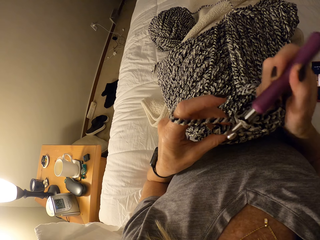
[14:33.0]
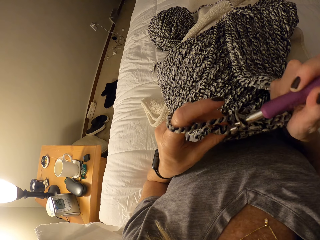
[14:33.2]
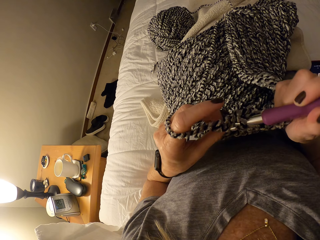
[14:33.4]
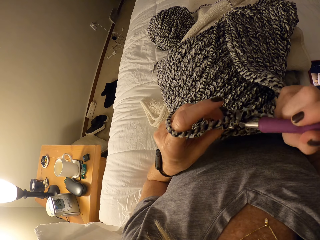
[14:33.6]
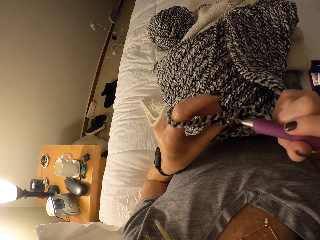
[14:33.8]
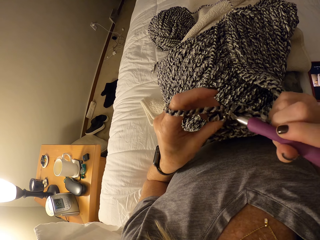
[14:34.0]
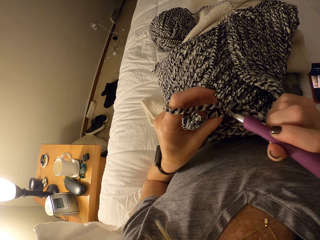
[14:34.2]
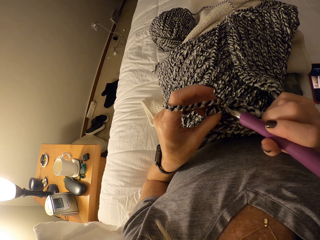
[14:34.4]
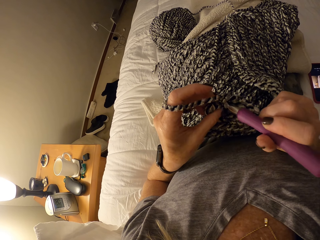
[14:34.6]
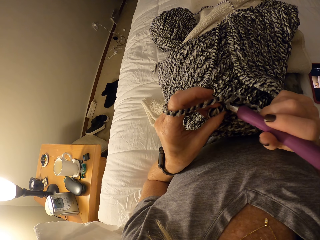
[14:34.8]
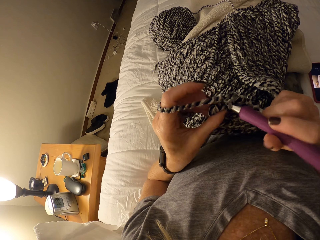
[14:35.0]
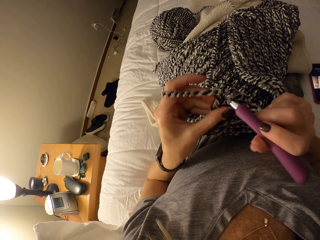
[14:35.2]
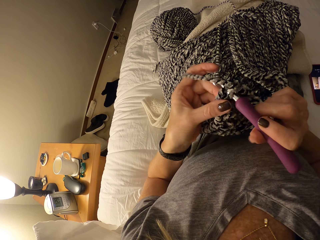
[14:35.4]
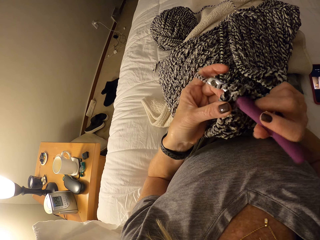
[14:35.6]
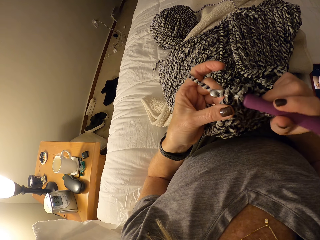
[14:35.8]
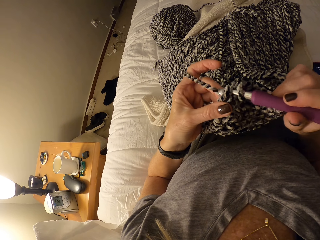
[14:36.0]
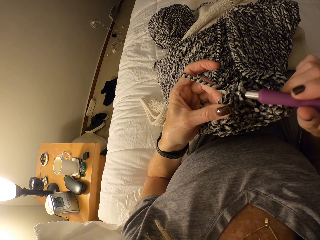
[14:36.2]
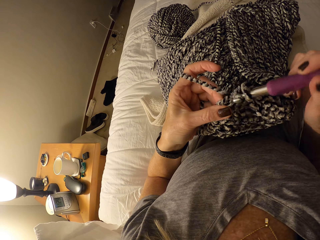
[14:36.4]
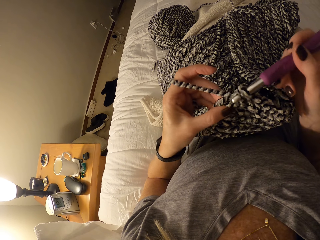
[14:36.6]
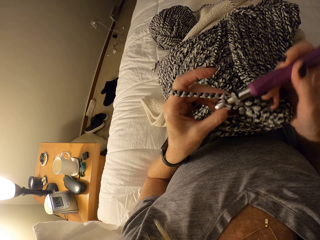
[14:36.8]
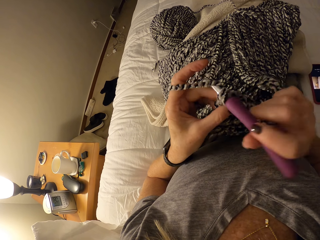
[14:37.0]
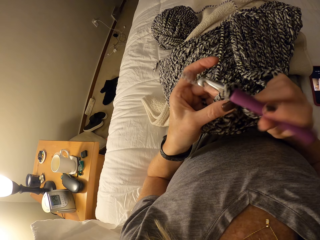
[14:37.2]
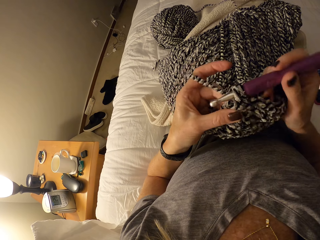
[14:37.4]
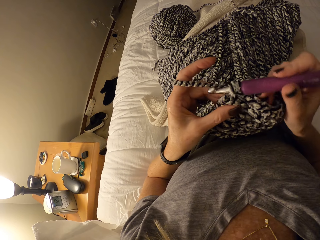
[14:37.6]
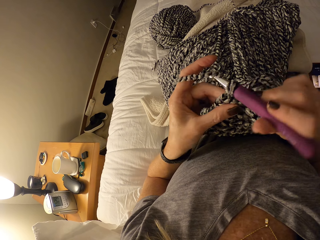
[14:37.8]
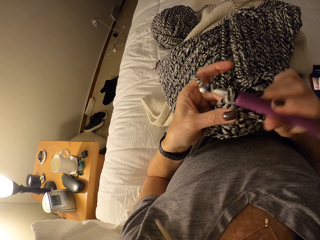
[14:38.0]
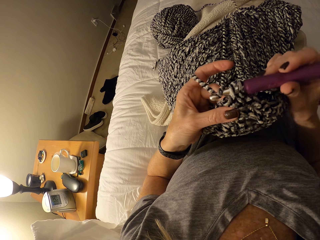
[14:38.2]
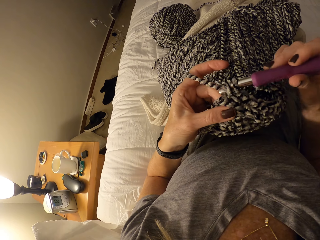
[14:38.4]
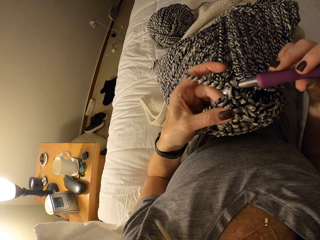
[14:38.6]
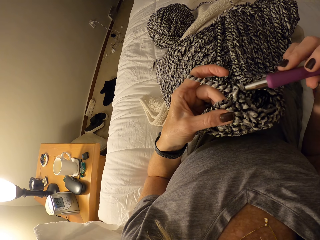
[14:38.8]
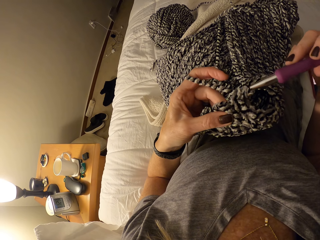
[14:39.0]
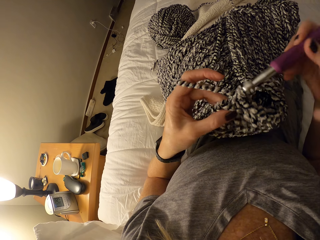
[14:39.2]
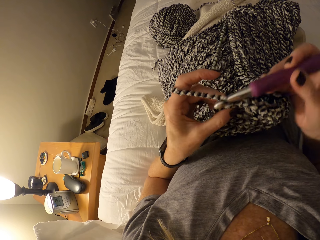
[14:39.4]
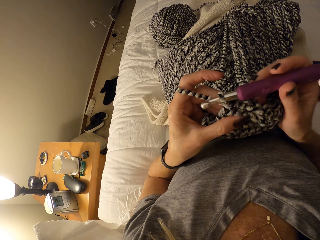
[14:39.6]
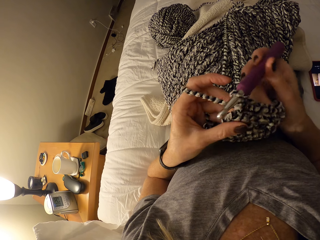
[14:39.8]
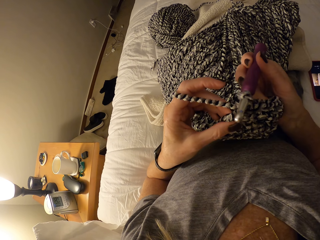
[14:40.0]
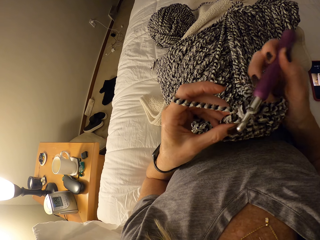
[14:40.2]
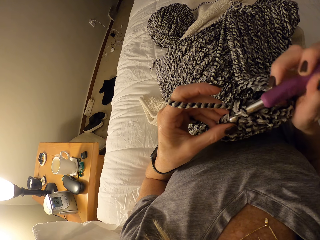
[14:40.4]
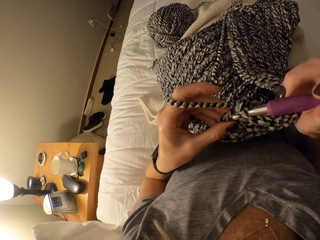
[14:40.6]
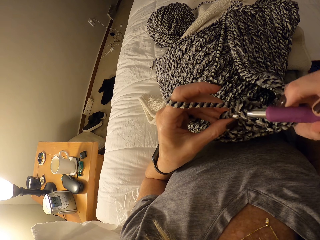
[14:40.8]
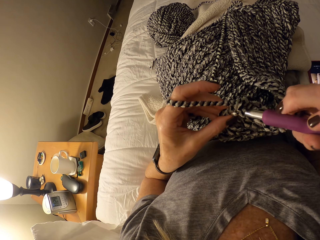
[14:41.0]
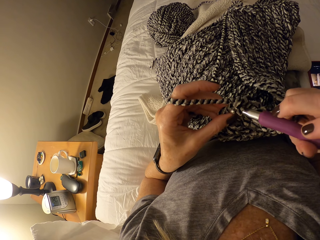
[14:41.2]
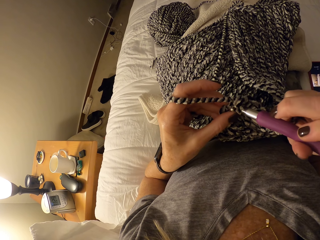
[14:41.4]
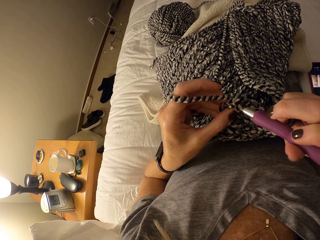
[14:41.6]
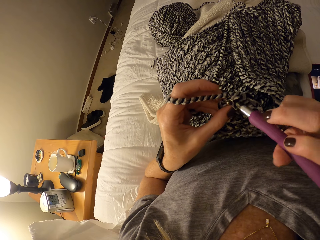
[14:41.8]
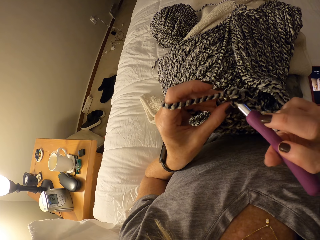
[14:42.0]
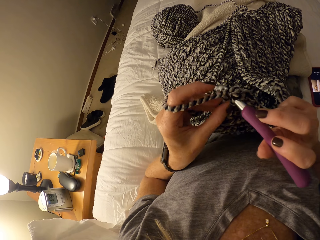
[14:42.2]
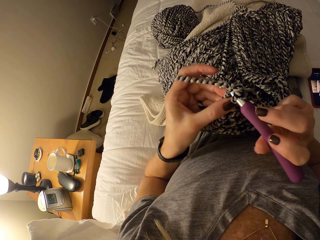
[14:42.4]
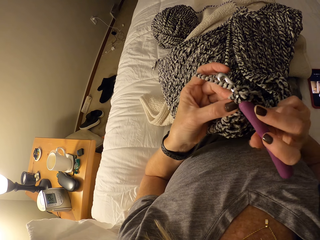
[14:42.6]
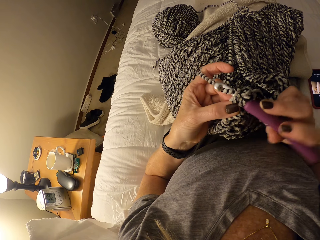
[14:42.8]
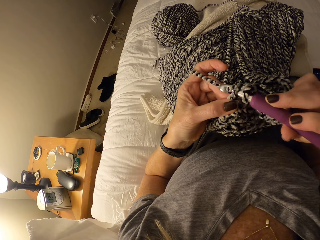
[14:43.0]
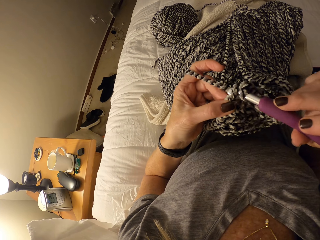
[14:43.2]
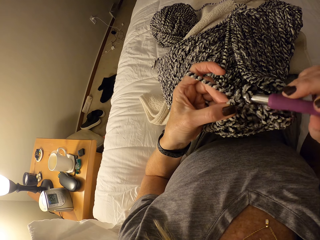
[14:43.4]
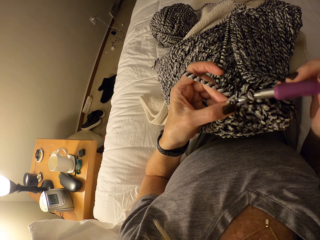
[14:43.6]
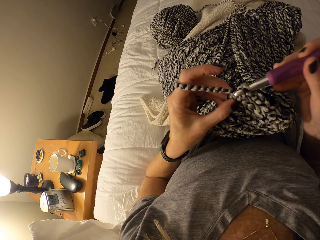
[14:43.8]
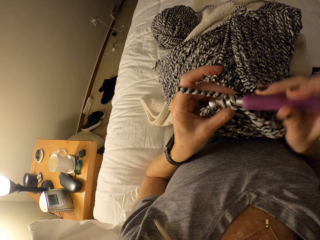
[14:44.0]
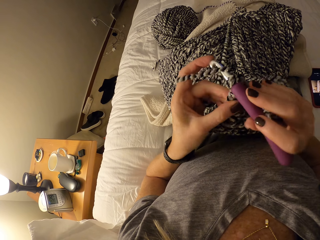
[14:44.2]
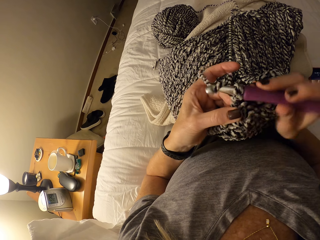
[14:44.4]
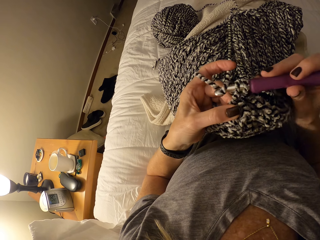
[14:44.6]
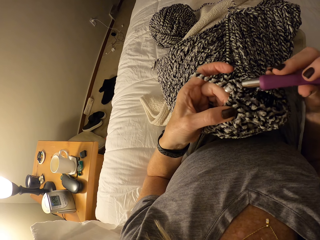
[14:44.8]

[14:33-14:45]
The camera wearer crochets the textile using the crochet hook.

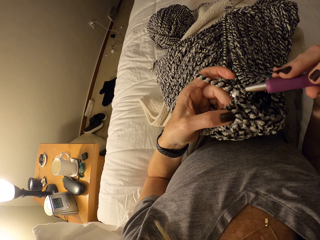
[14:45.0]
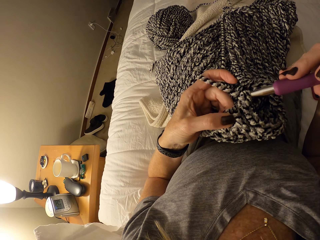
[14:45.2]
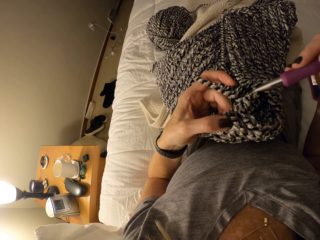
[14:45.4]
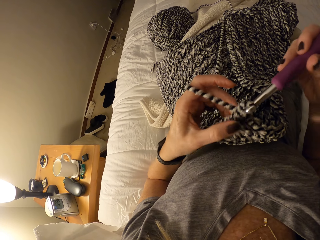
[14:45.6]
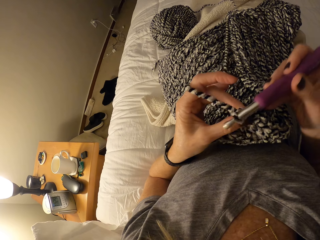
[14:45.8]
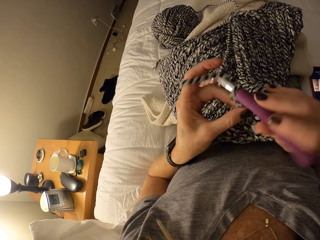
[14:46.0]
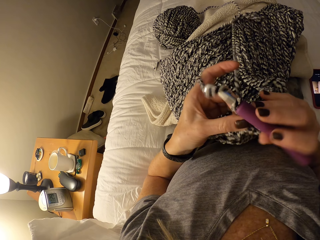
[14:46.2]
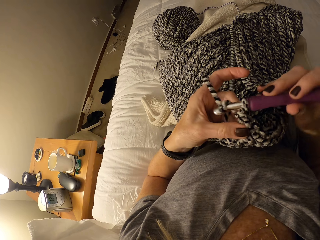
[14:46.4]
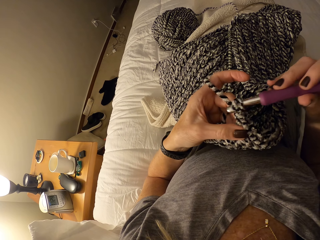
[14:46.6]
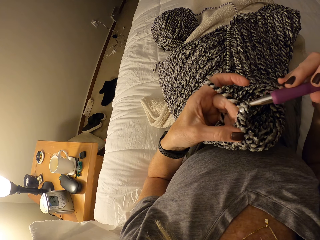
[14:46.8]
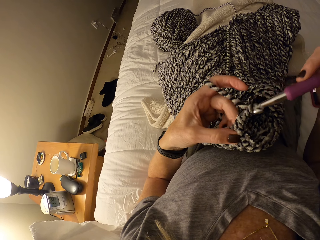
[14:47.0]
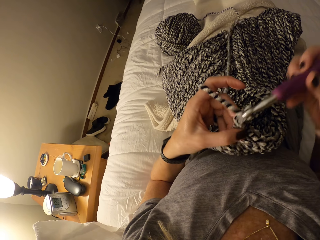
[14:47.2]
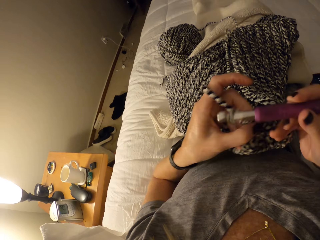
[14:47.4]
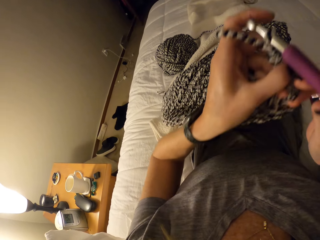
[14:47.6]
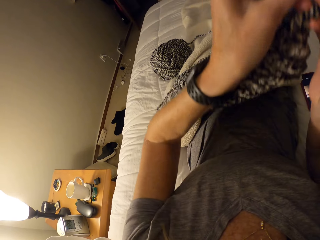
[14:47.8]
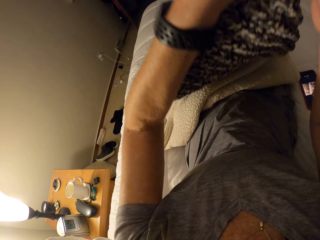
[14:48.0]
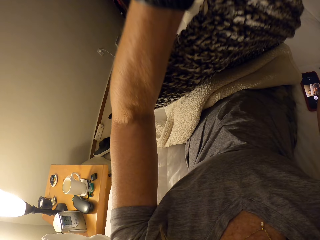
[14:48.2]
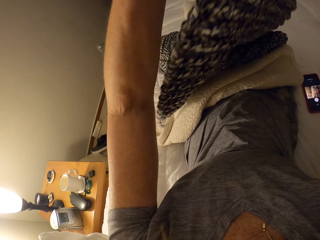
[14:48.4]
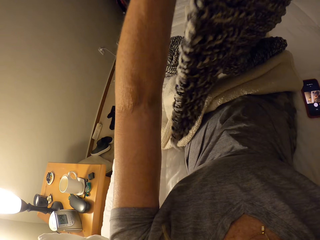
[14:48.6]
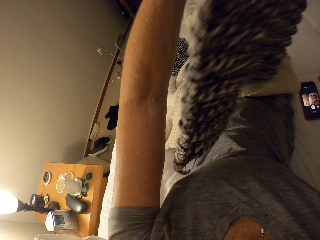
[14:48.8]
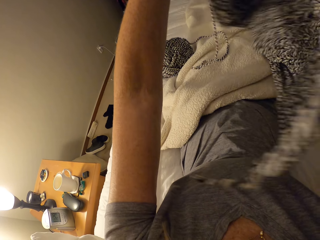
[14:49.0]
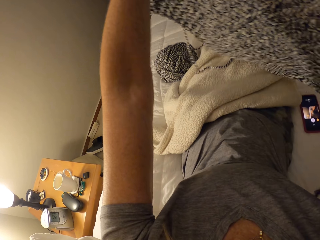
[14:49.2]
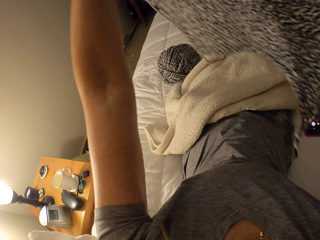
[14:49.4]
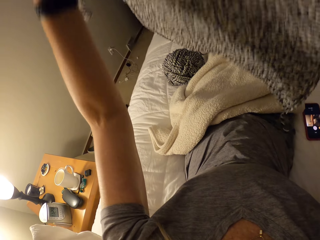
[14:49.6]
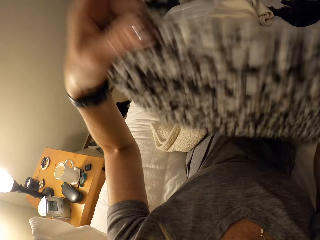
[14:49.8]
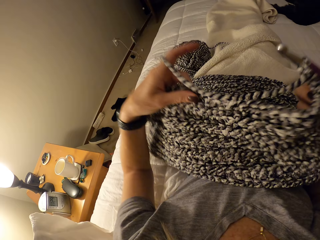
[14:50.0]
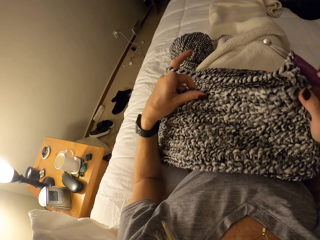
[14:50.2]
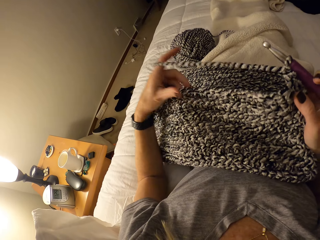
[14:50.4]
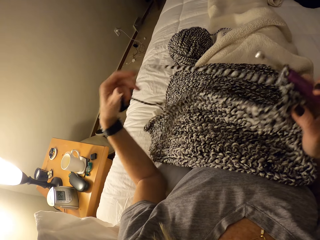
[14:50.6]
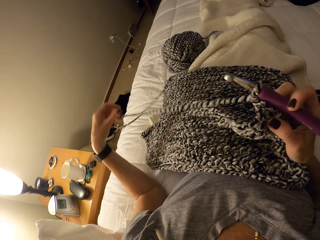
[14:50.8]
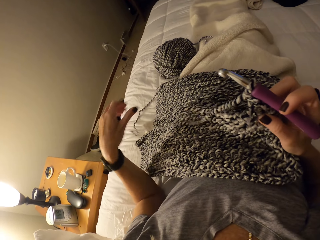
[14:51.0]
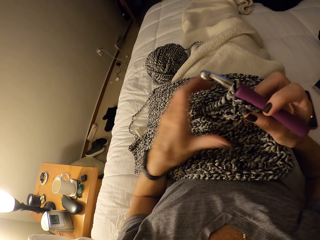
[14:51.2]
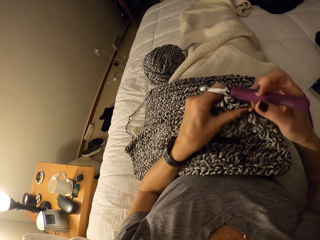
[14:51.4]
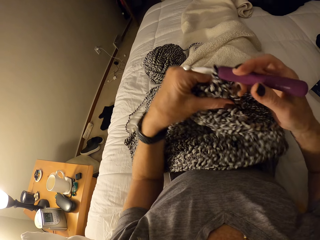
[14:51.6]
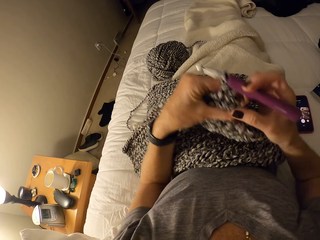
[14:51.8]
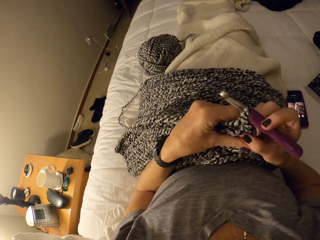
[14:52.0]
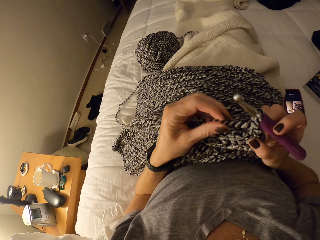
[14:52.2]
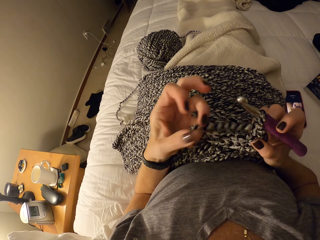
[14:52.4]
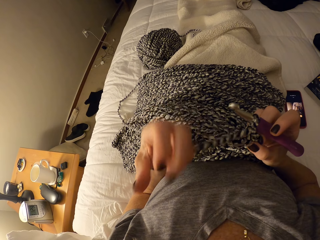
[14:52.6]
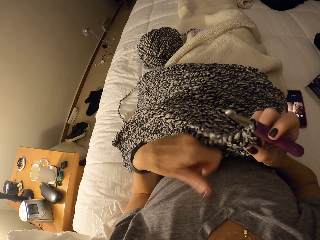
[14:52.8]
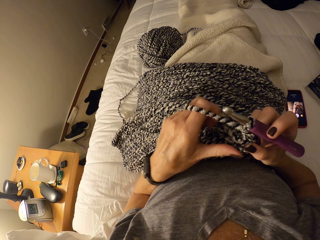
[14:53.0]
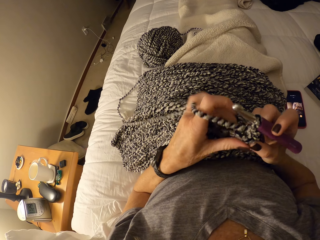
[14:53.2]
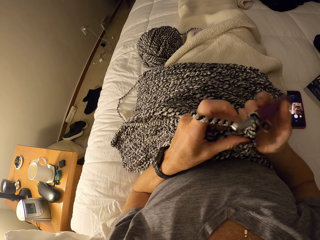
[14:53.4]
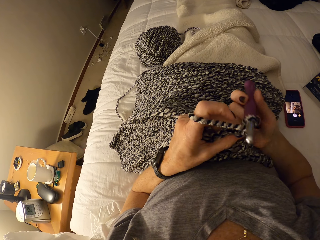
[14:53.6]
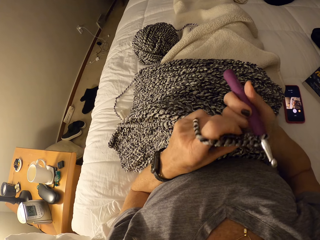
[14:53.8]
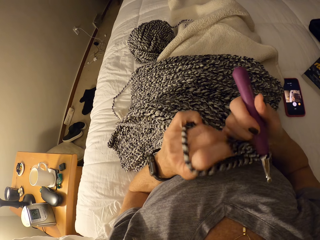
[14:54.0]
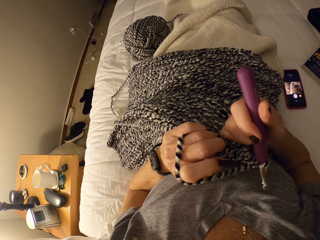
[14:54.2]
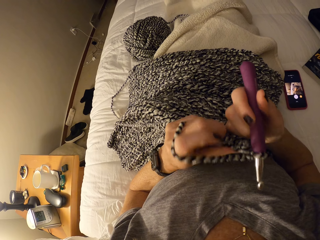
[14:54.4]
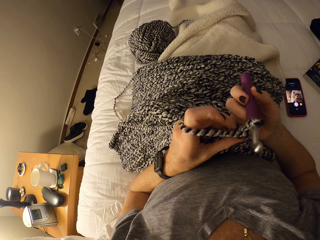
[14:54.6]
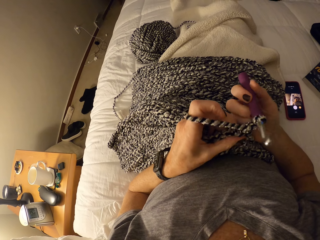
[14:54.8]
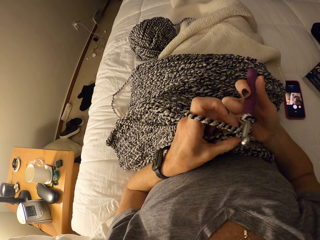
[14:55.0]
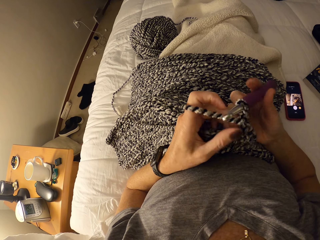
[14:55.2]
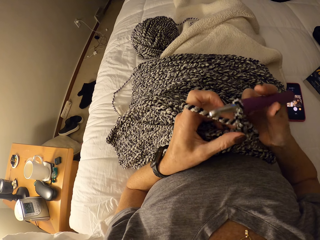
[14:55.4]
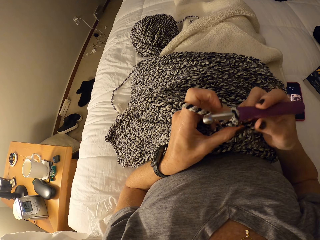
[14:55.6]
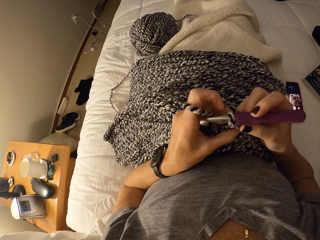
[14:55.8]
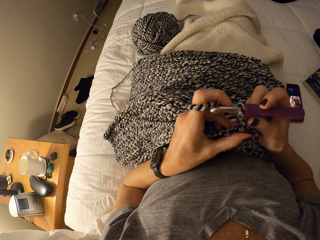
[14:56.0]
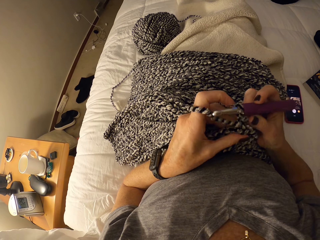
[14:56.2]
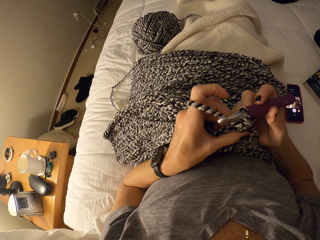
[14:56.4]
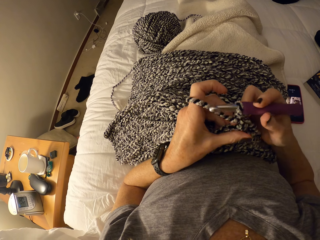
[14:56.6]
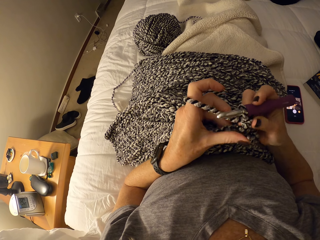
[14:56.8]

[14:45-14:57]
The camera wearer turns the crochet fabric or textile on her lap with both hands. She adjusts the yarn using the left hand. She adjusts the crochet fabric on her lap with both hands. She positions the textile. She loops the yarn around the left hand.
